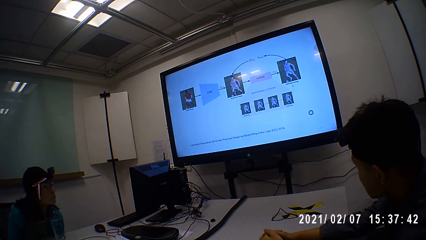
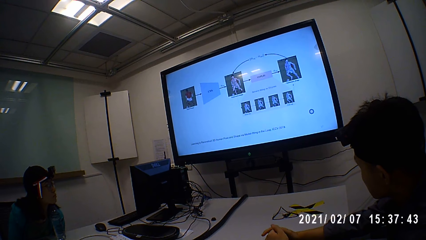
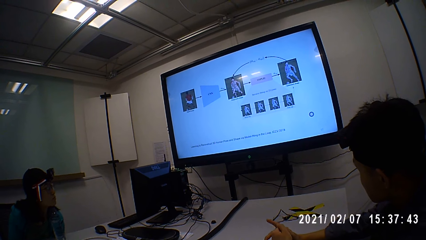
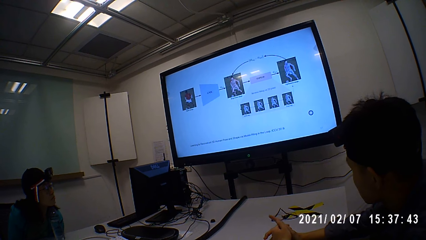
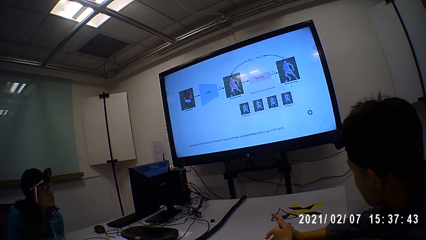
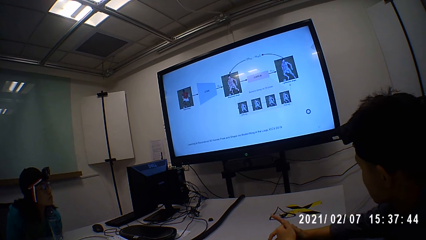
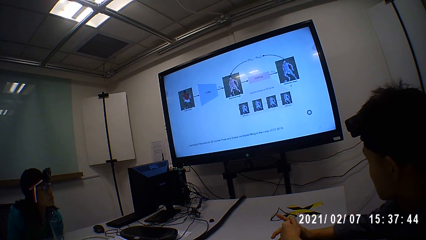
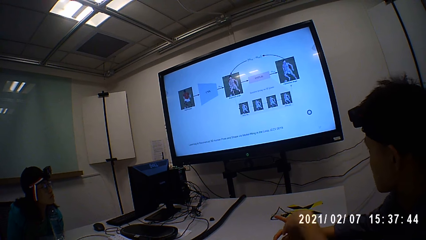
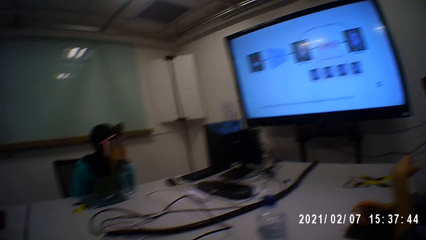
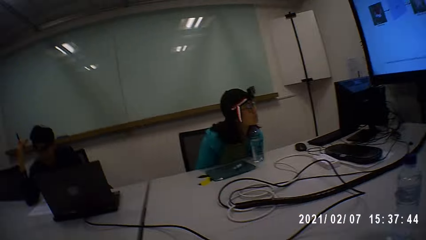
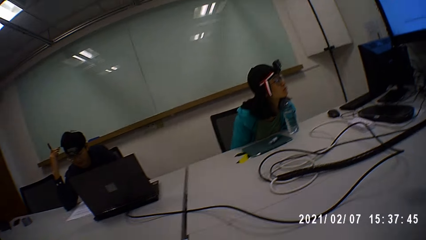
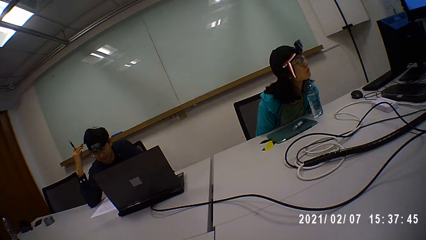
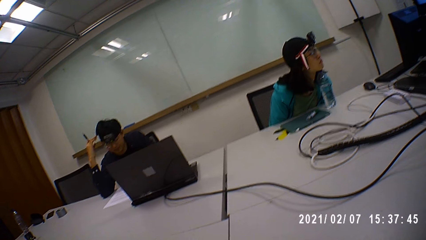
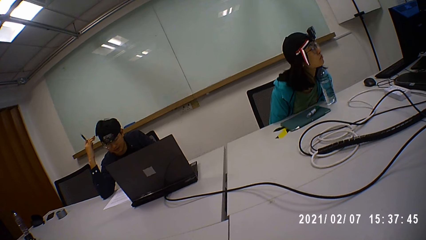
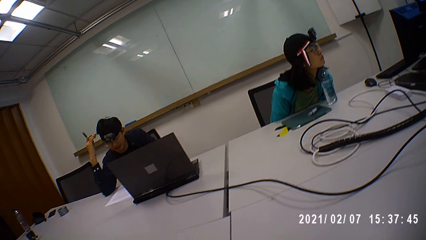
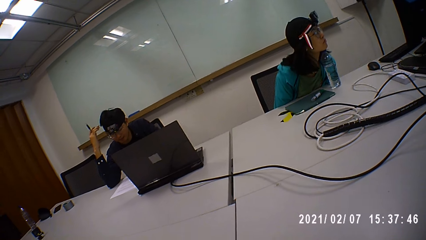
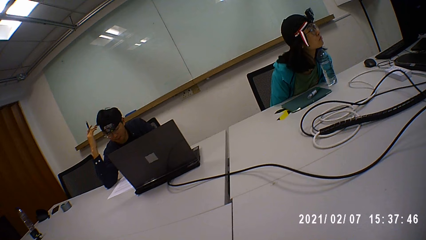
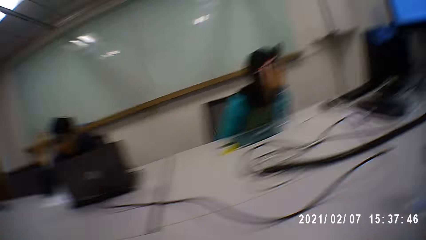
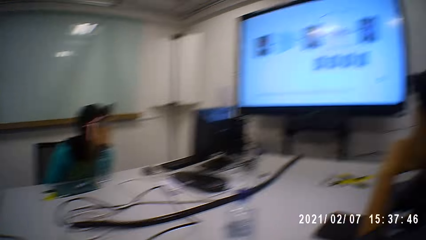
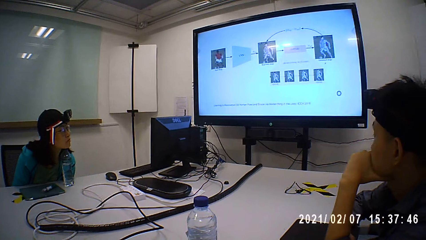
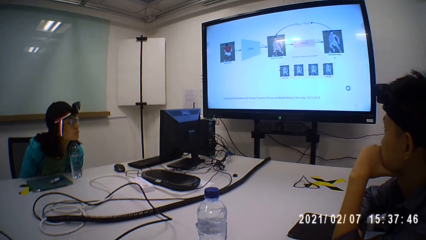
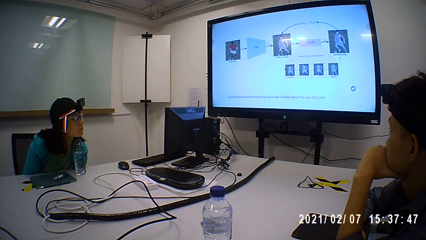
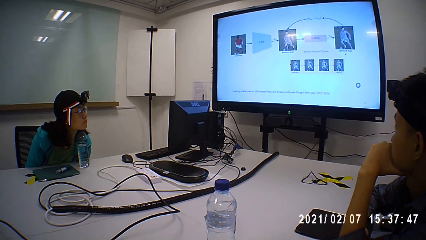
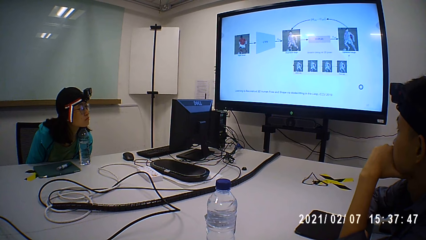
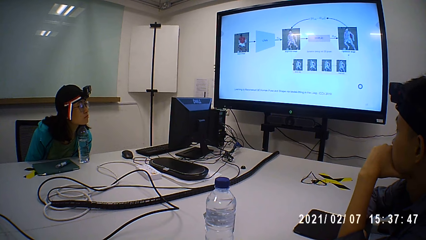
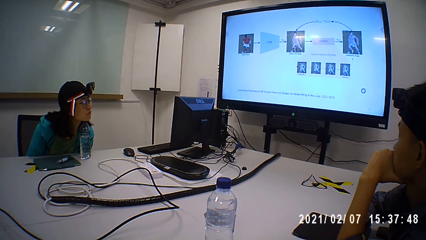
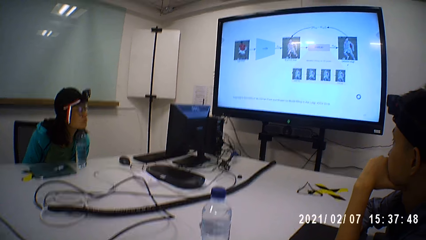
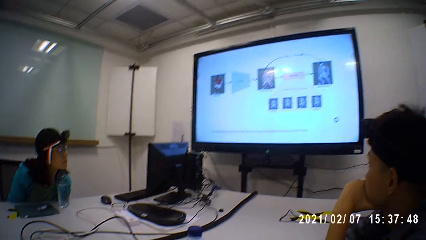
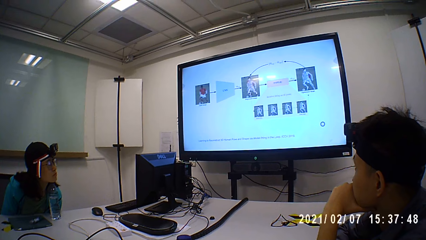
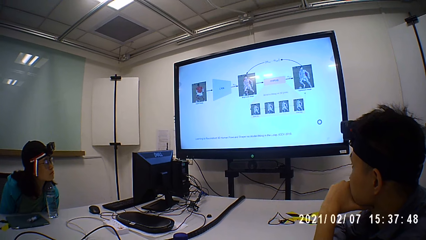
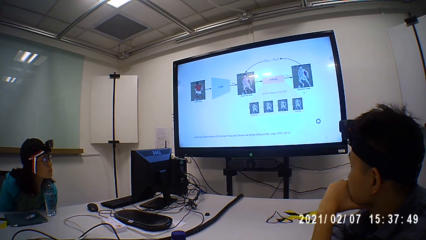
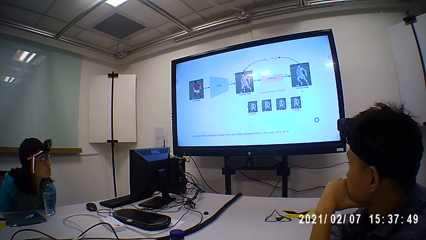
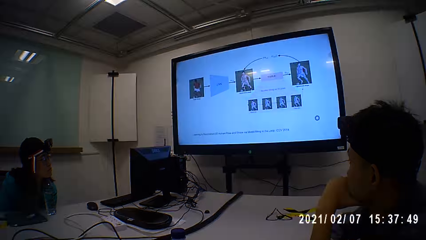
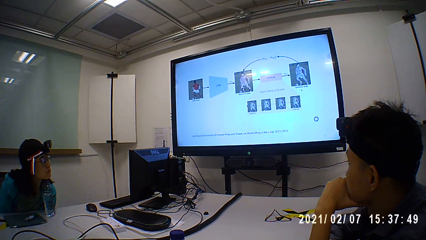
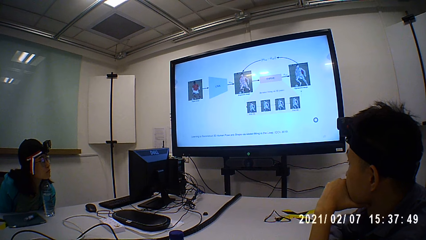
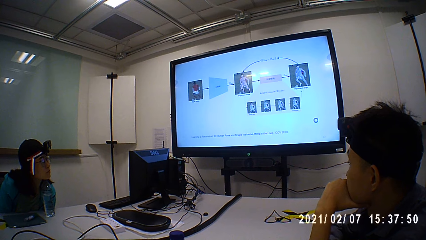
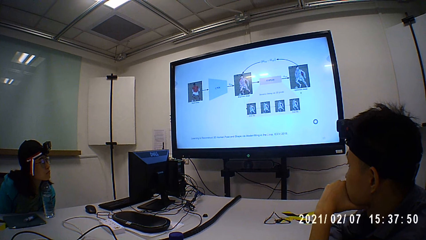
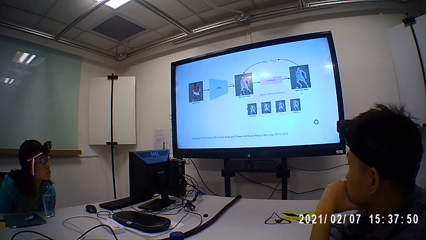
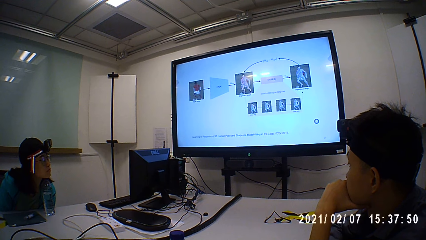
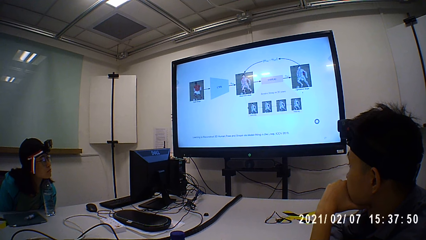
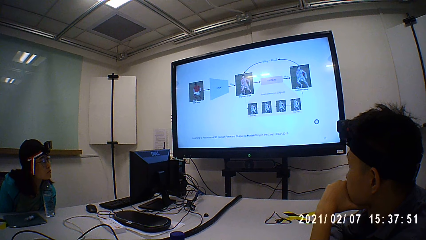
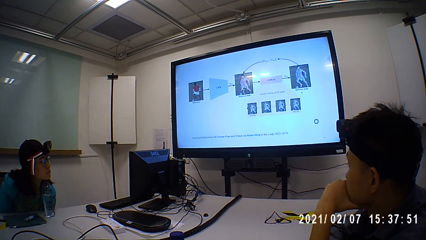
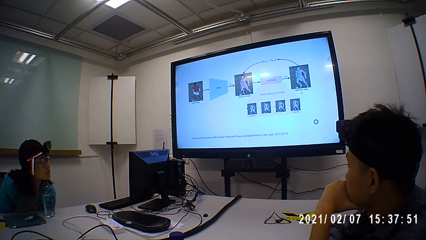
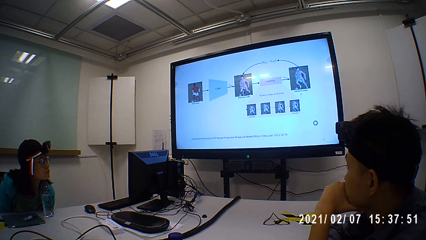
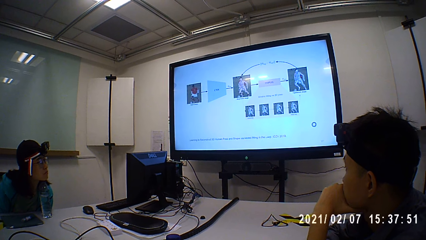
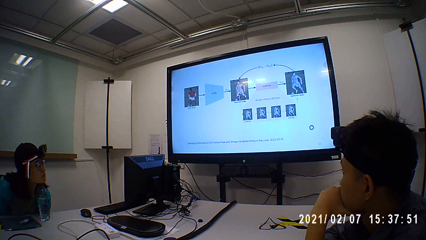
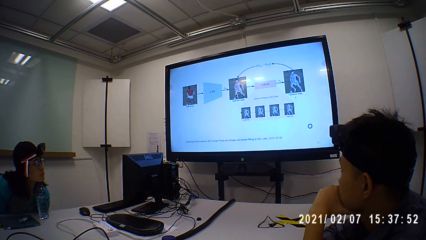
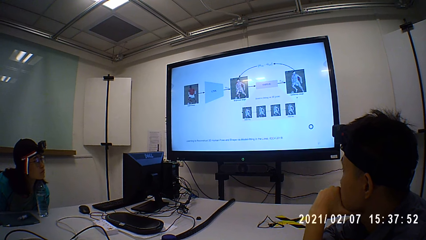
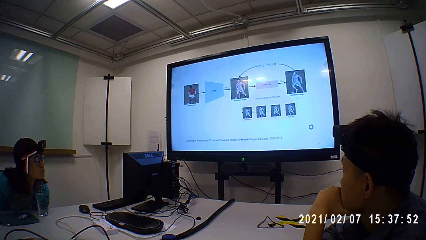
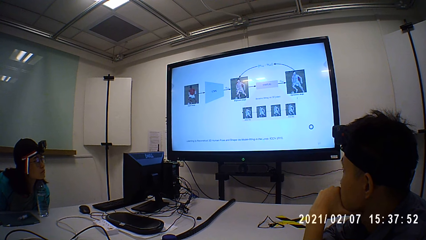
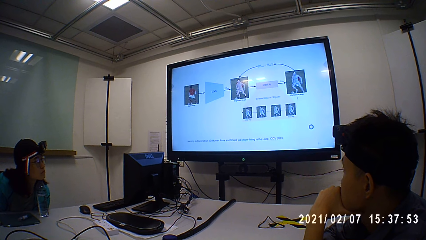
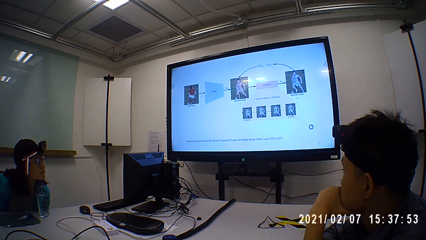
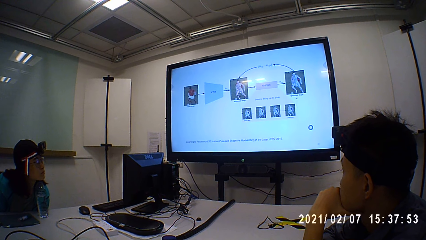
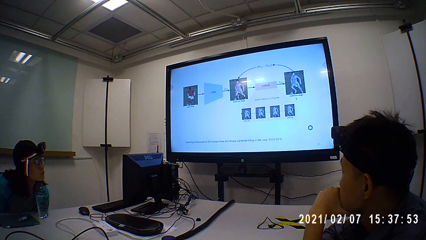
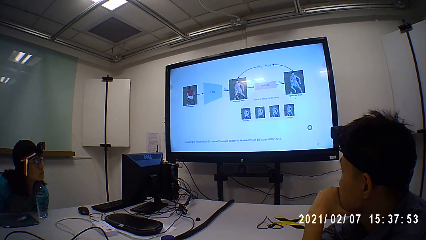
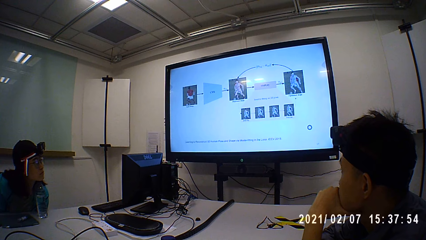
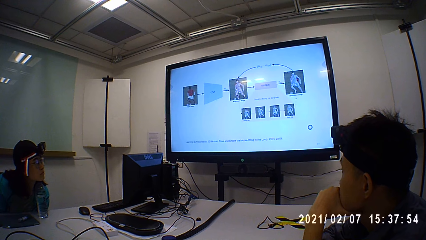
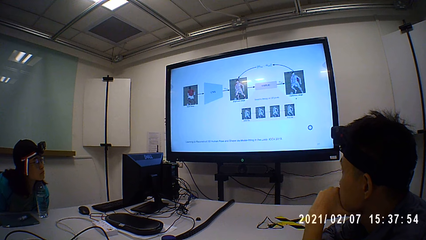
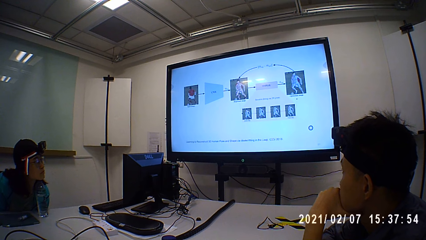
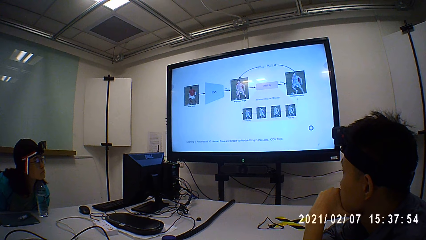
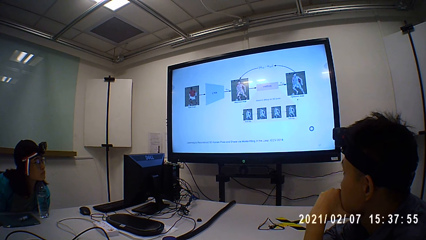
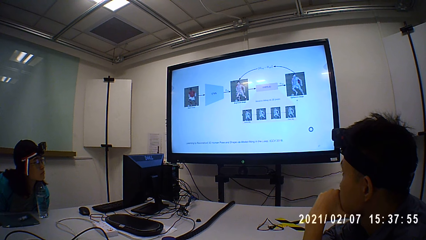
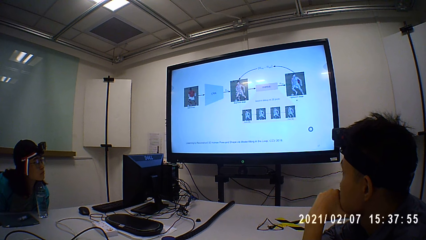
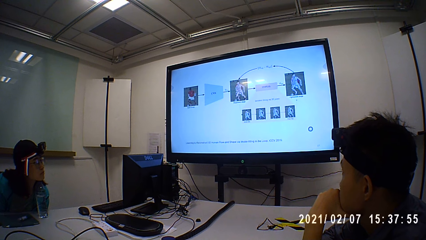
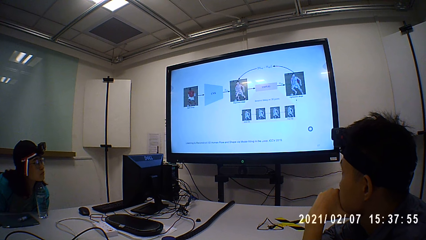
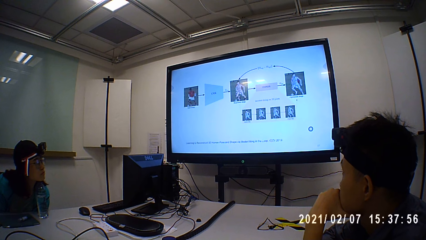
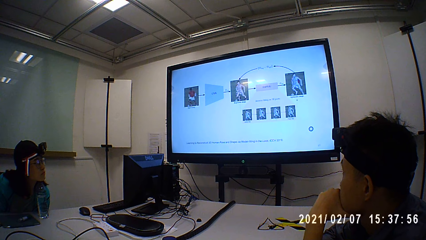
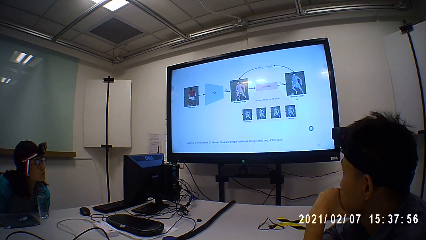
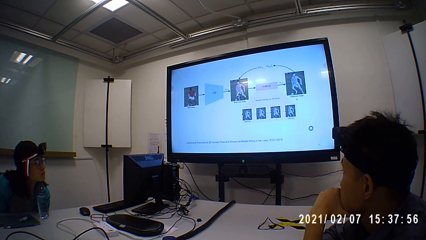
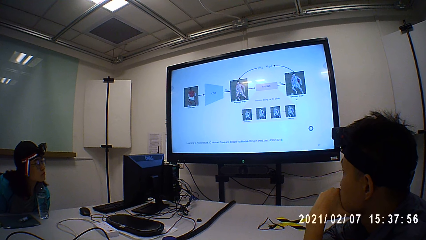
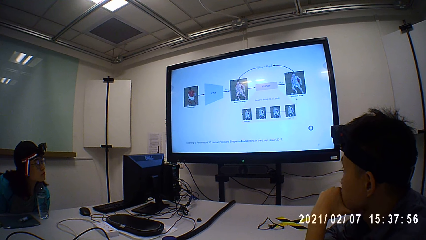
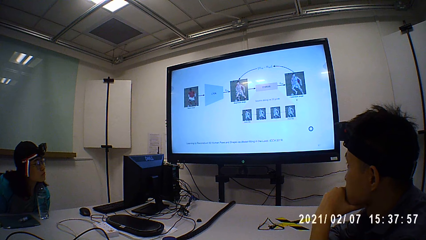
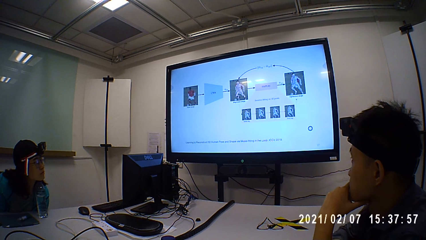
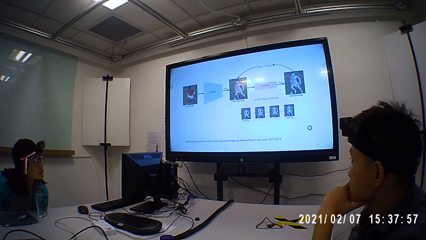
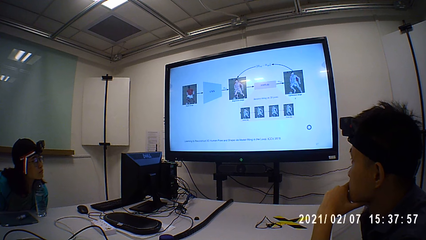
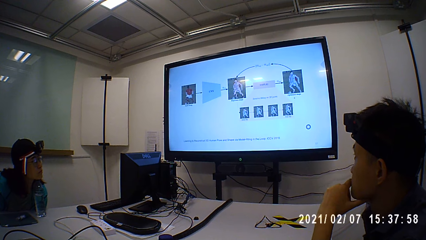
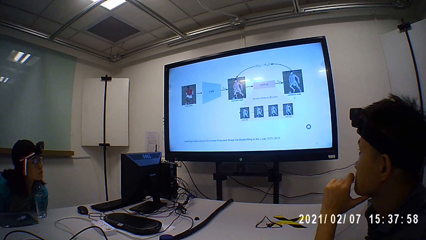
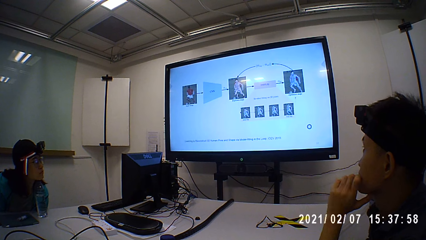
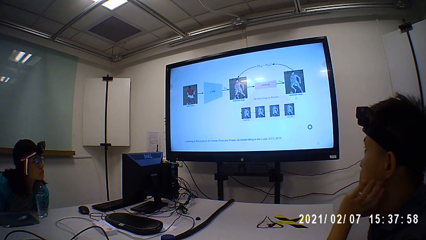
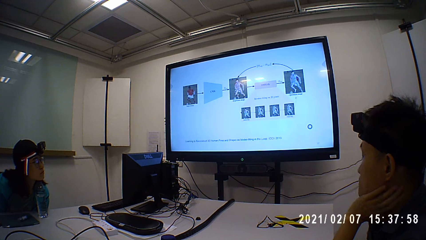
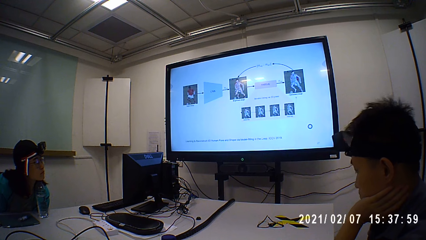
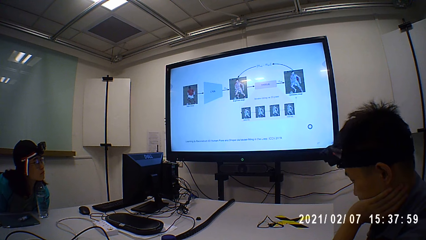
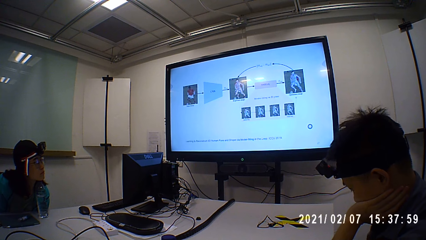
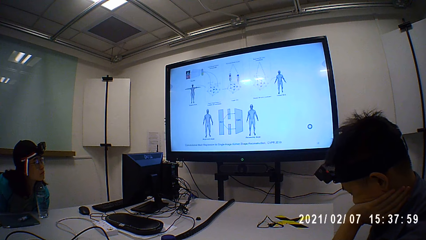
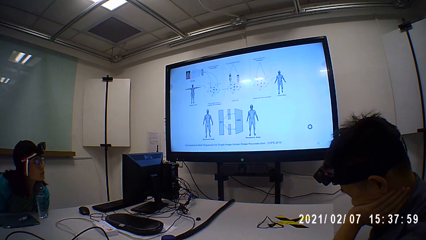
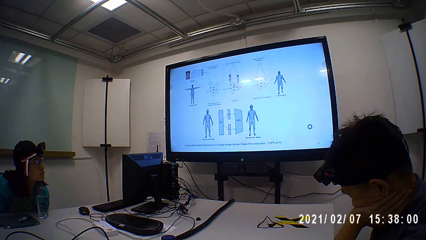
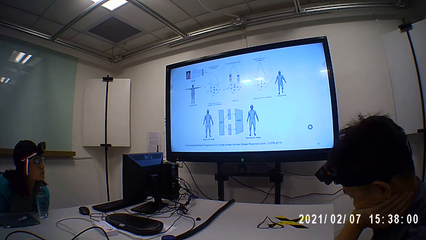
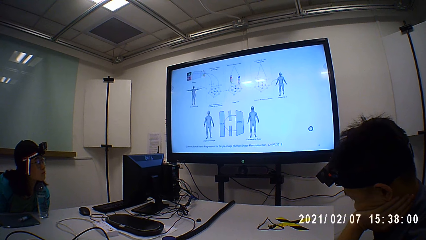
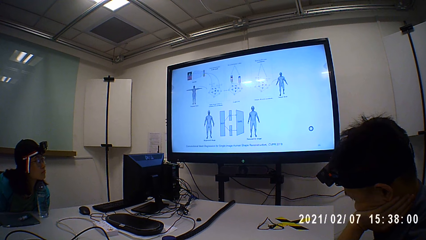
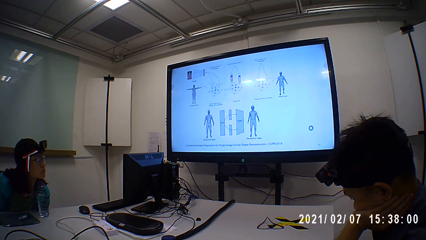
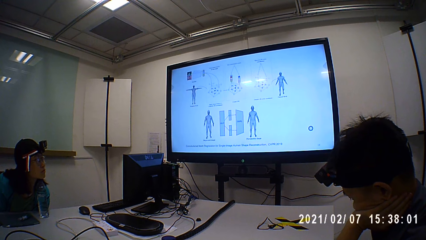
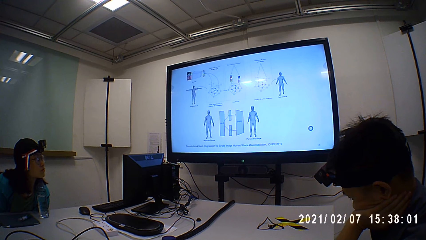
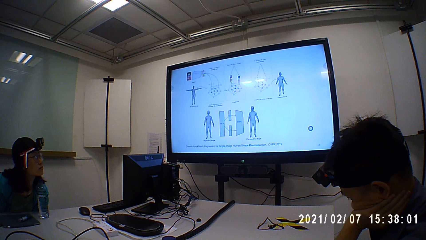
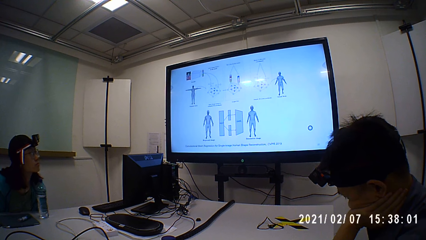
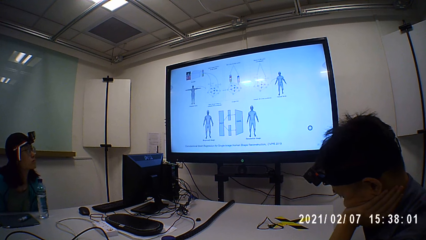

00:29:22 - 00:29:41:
The camera wearer fixes a camera. They watch a presentation on a television. A man stares at the screen. The man moves his hand.
